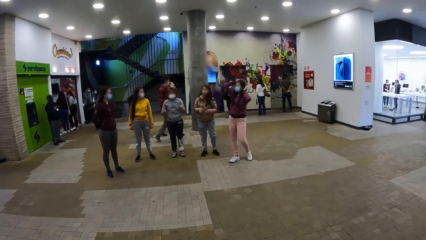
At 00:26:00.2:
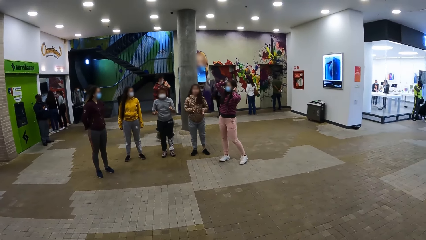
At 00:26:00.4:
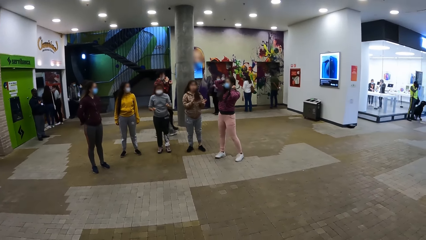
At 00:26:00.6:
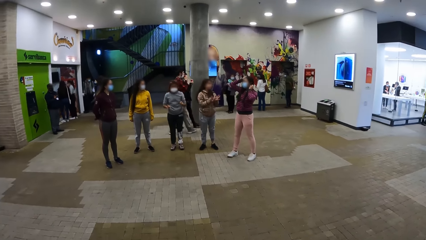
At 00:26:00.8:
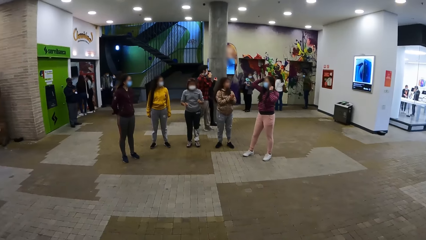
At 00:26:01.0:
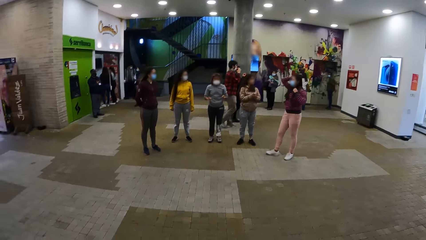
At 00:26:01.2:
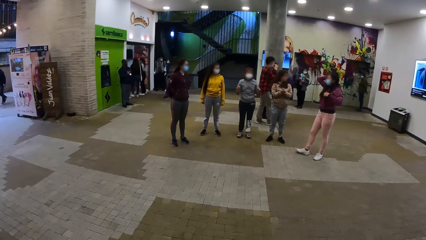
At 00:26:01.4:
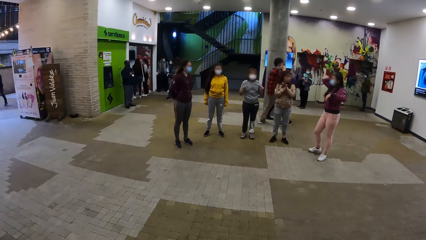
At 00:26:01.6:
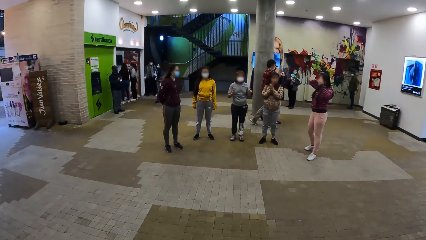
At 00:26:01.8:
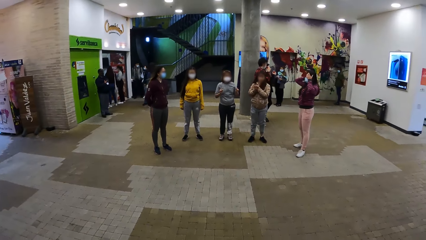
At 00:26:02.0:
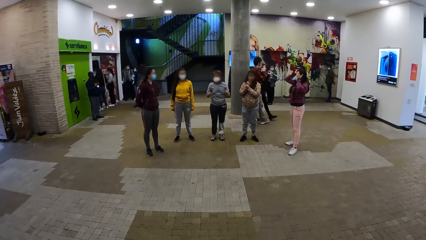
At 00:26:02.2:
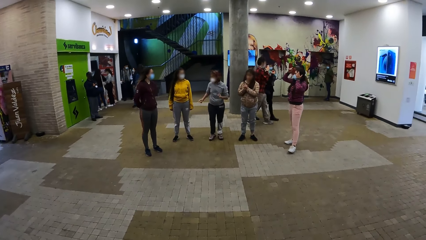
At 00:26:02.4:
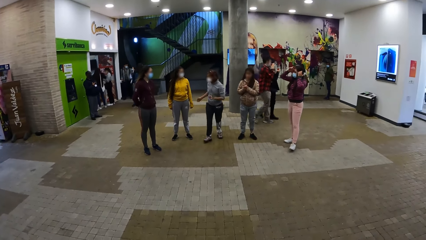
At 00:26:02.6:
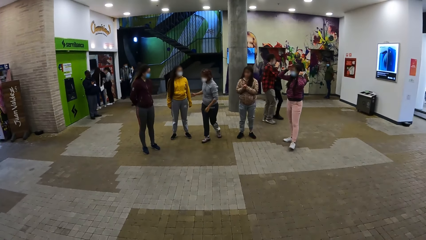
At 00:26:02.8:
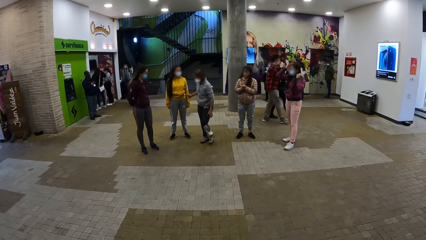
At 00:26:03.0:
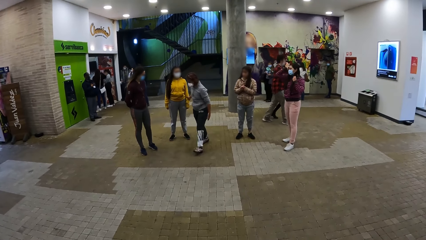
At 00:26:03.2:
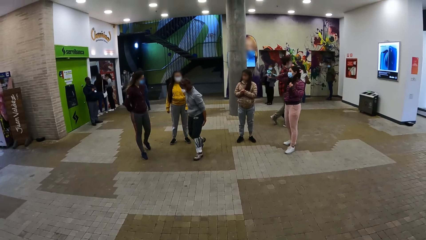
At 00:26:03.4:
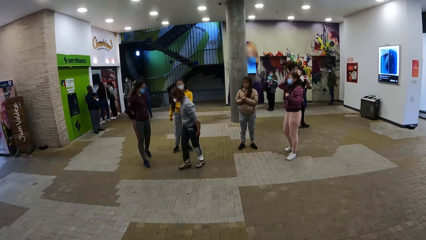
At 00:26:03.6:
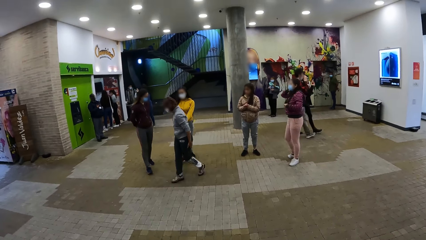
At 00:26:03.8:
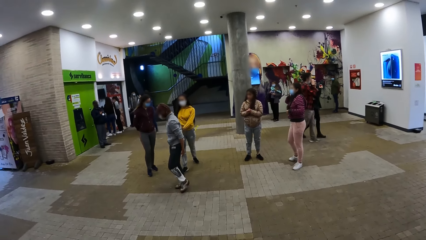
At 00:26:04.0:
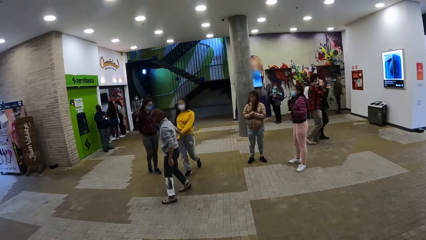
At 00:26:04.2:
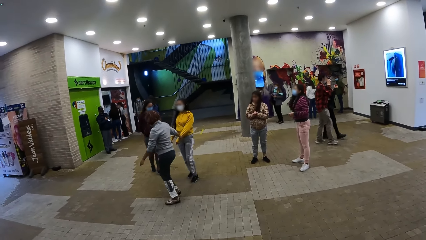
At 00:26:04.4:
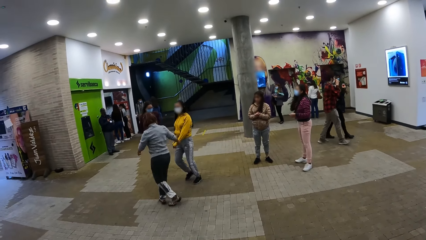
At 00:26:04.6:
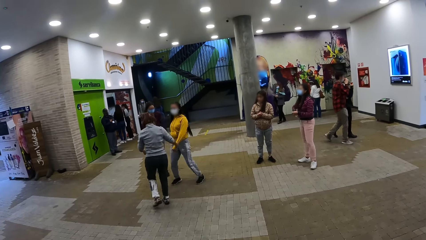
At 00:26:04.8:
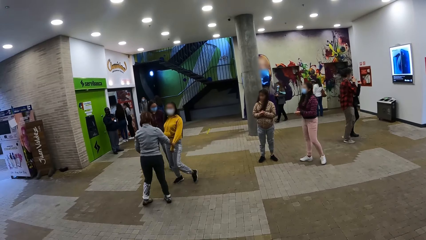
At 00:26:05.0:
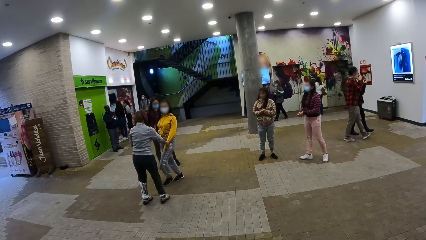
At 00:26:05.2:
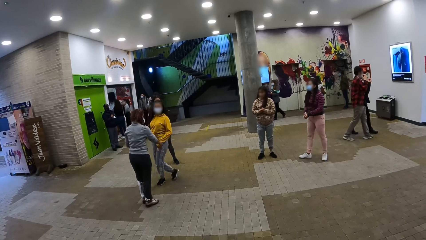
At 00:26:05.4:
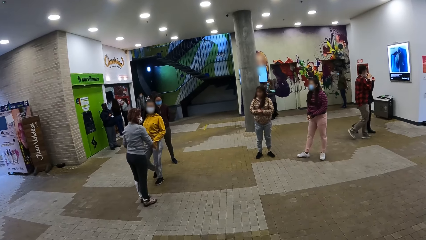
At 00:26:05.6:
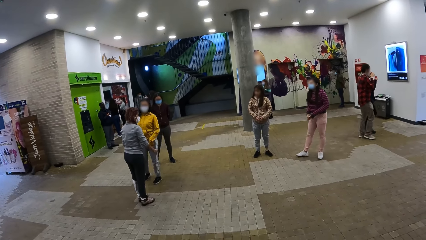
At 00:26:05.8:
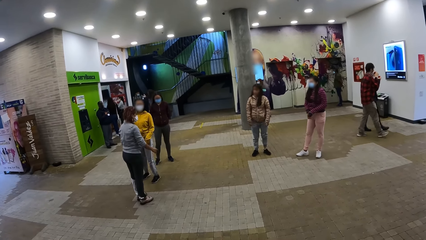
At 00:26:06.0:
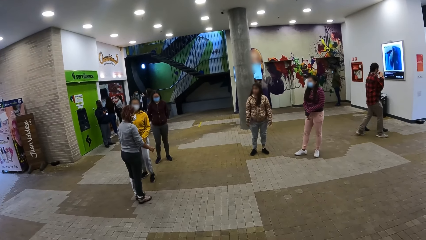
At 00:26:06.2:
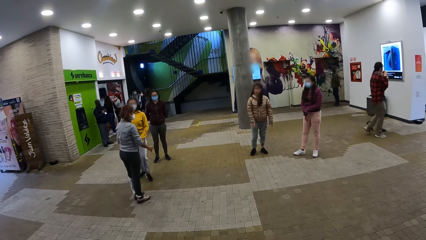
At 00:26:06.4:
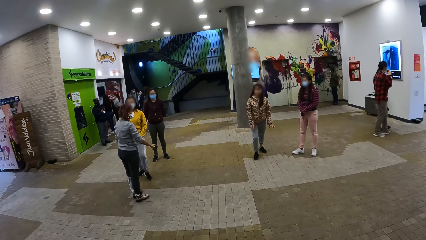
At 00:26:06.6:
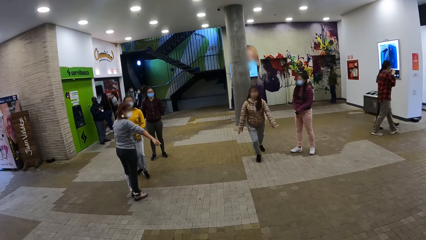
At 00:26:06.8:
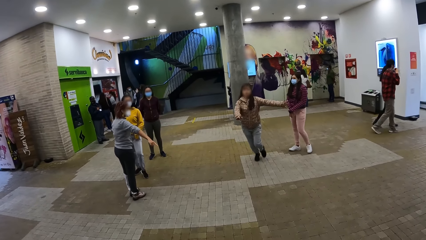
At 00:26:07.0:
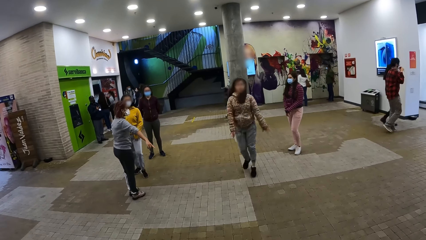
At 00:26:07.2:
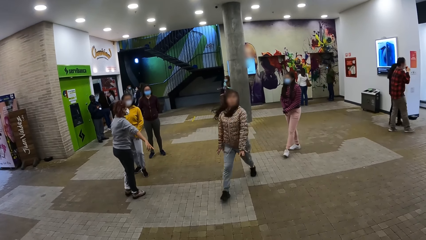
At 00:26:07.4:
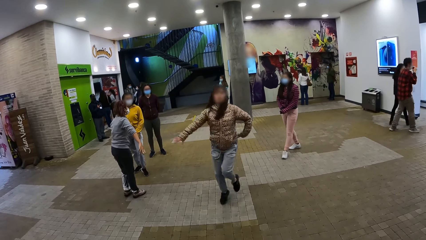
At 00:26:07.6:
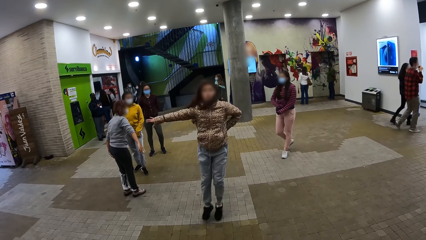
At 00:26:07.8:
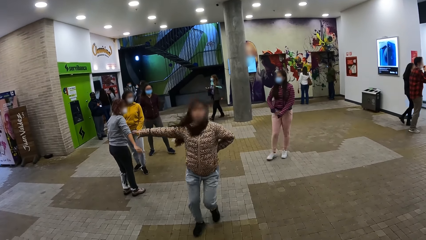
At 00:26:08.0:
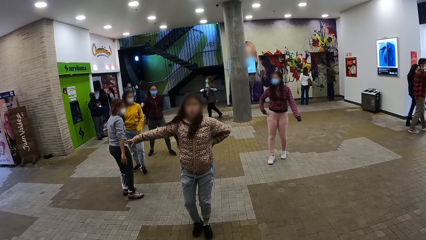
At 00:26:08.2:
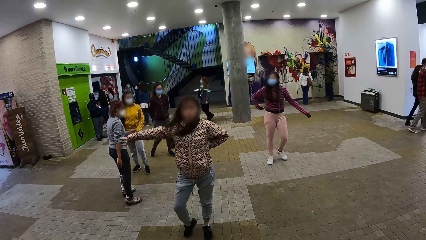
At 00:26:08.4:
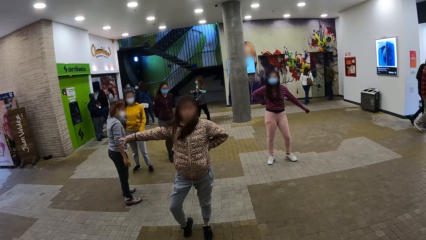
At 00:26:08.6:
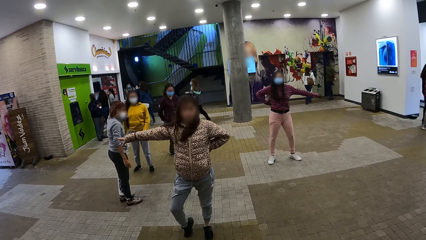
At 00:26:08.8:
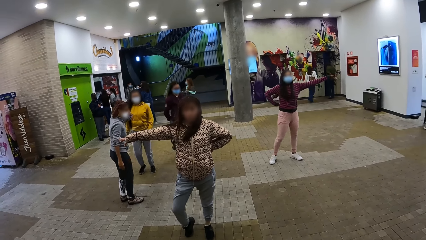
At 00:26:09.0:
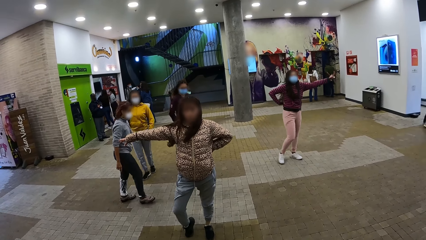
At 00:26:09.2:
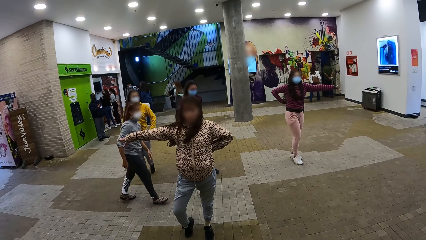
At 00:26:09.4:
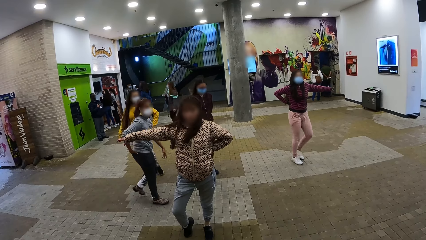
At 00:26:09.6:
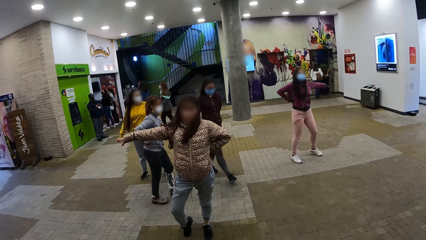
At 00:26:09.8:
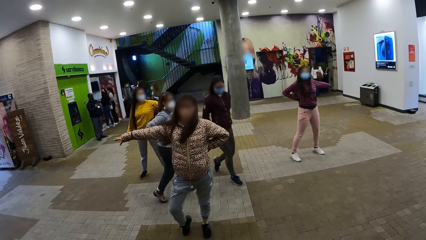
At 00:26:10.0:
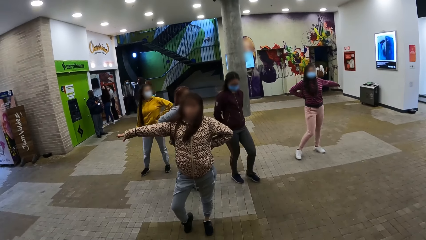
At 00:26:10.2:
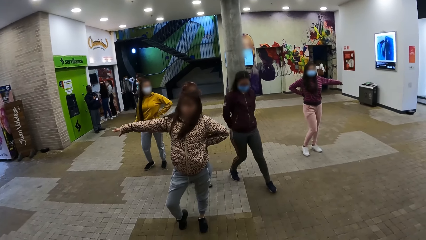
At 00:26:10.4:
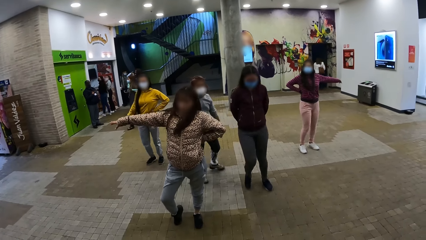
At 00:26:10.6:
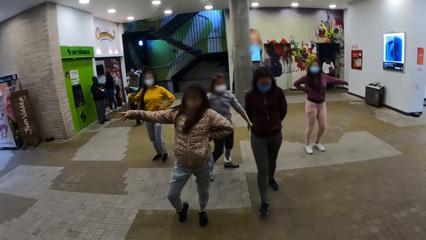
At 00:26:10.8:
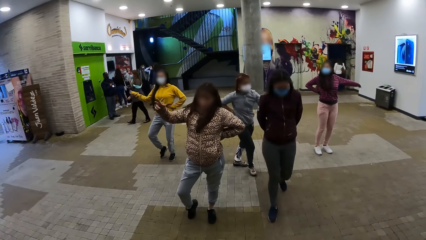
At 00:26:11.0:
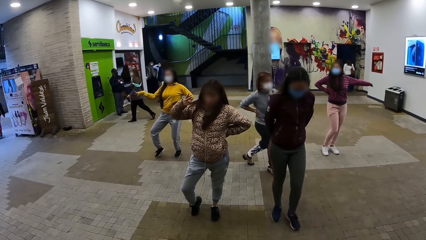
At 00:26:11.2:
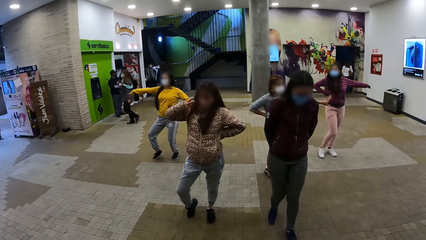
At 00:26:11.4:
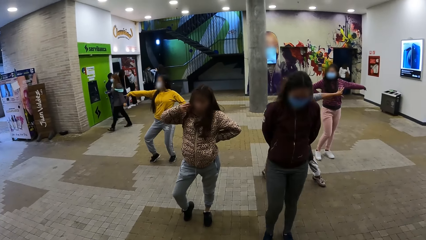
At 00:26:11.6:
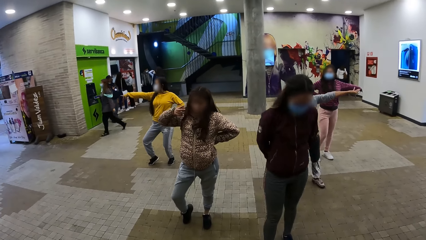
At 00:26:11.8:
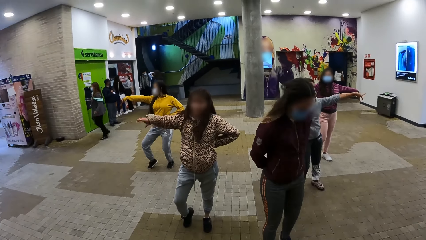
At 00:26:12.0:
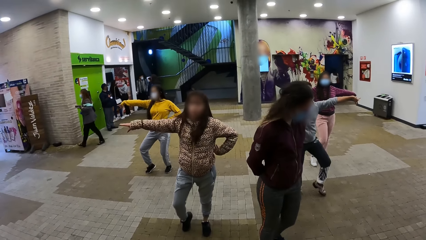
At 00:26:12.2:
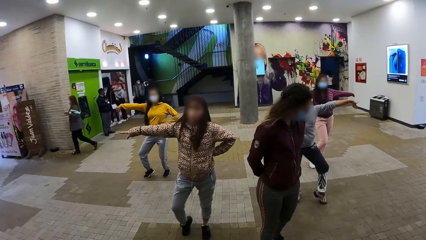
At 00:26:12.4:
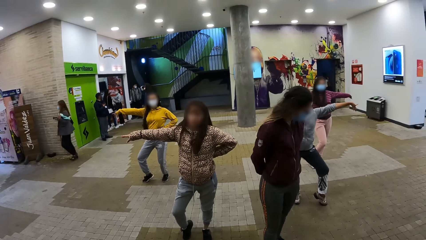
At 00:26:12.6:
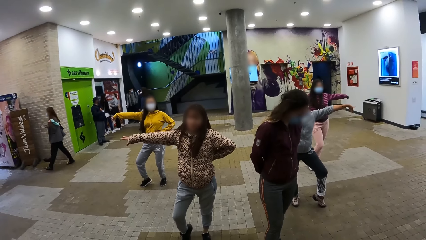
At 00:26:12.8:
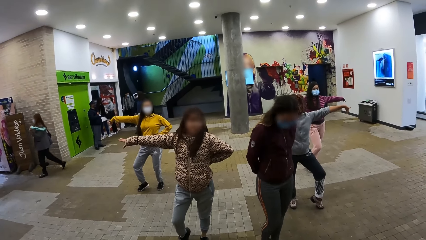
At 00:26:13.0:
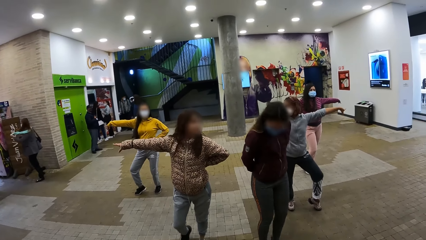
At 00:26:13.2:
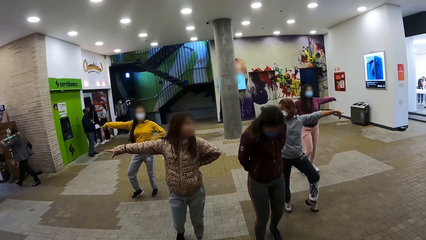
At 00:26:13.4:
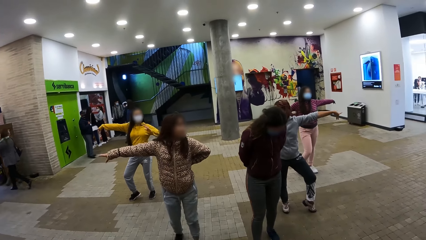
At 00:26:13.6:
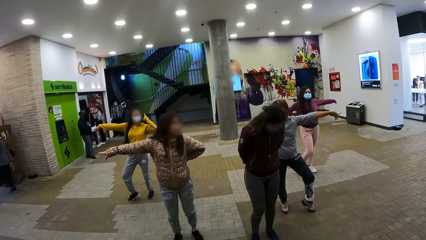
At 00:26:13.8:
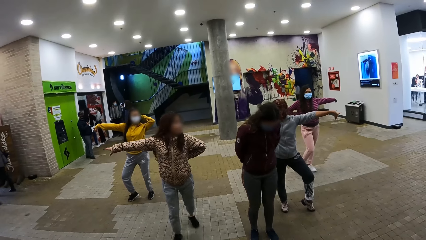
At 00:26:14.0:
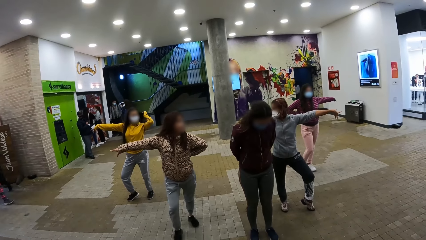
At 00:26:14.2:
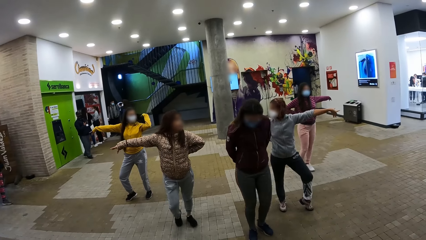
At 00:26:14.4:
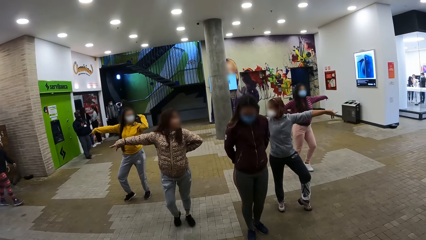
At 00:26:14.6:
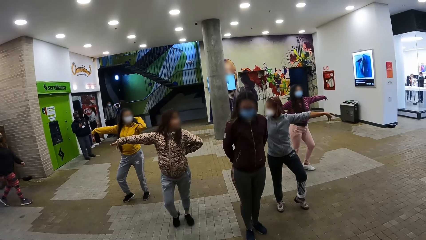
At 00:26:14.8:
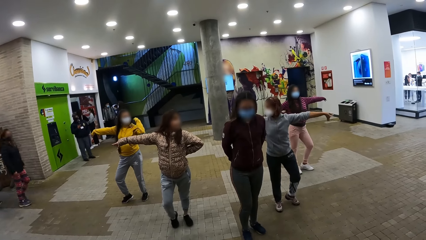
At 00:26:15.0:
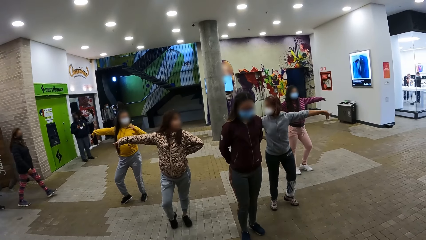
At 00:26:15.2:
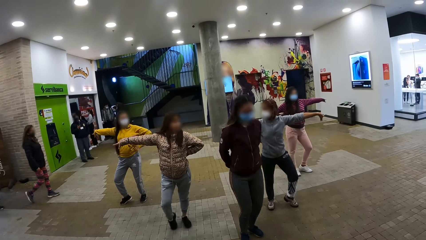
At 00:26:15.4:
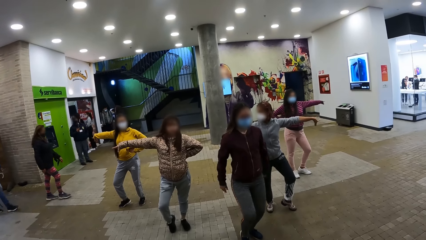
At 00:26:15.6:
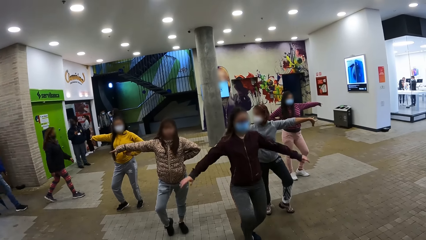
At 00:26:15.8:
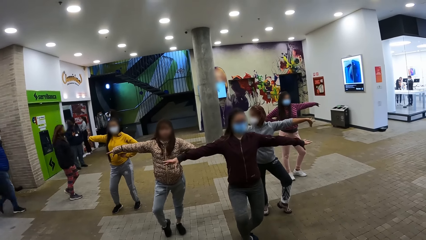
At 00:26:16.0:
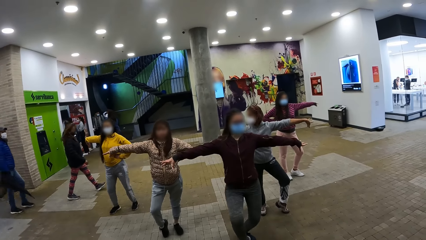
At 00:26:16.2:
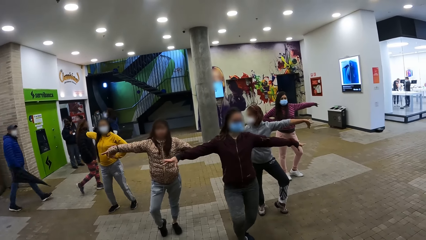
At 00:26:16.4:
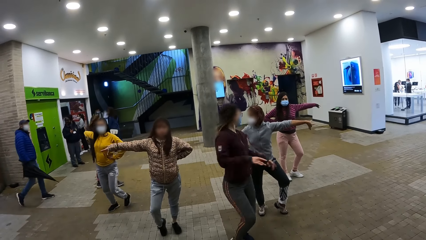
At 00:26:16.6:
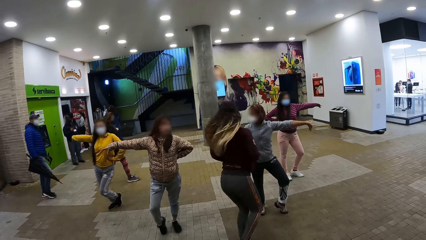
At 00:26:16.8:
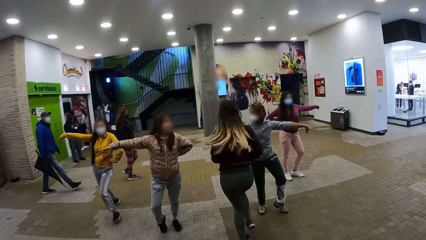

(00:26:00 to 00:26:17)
A singer pulls forward another singer. A third singer dances forward. The camera wearer looks at women dancing. The singers take their positions.
